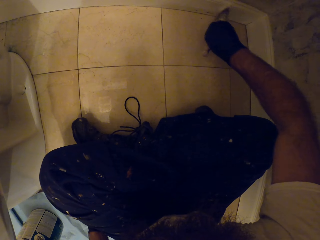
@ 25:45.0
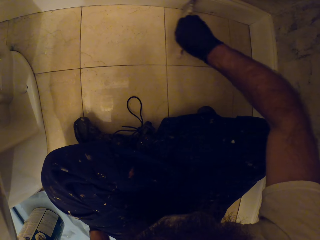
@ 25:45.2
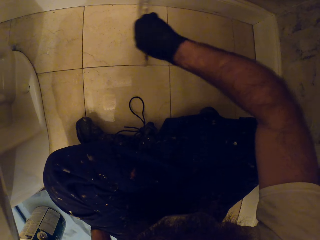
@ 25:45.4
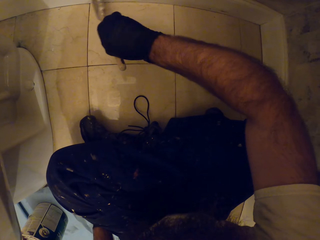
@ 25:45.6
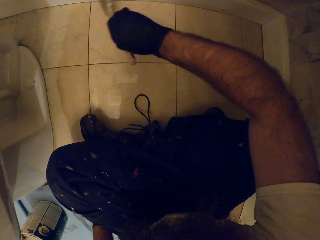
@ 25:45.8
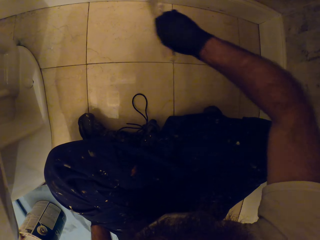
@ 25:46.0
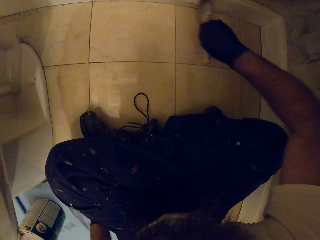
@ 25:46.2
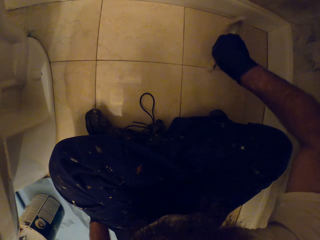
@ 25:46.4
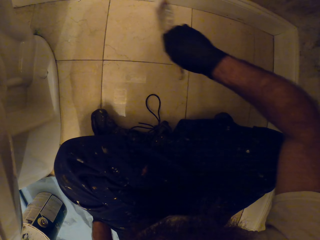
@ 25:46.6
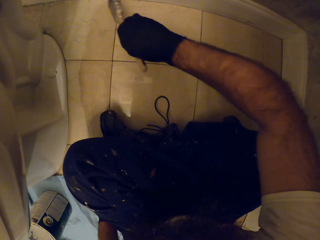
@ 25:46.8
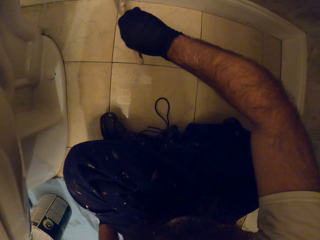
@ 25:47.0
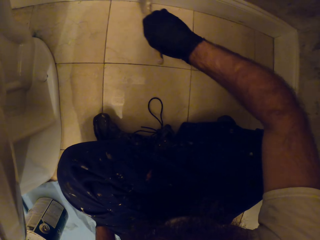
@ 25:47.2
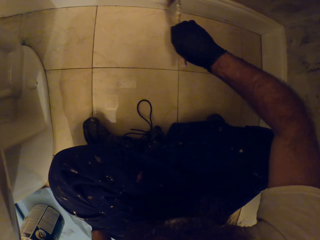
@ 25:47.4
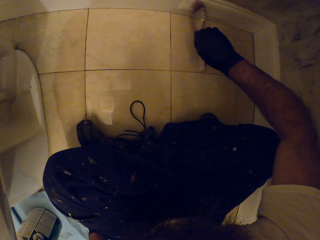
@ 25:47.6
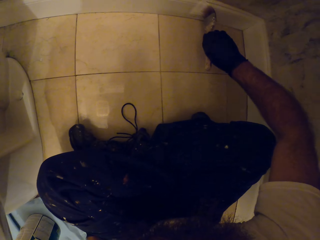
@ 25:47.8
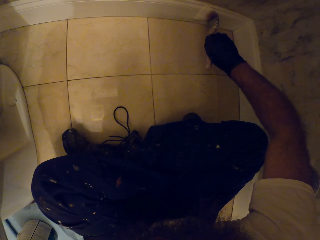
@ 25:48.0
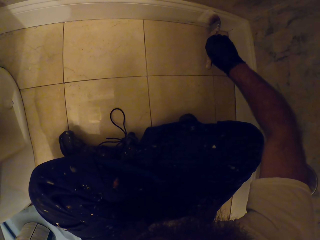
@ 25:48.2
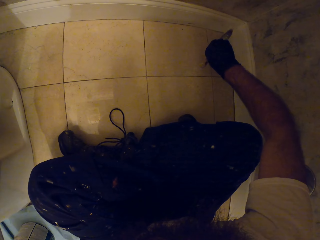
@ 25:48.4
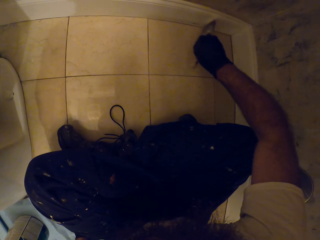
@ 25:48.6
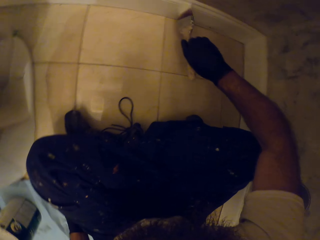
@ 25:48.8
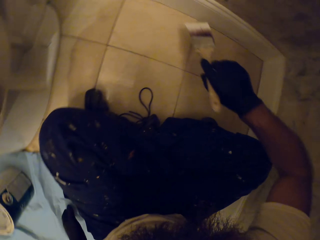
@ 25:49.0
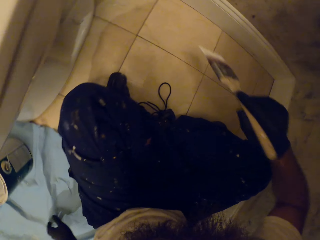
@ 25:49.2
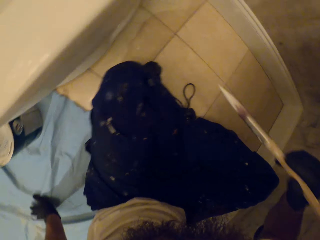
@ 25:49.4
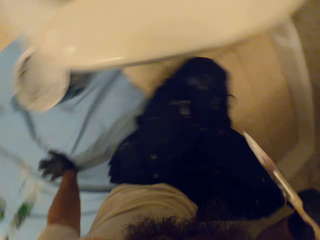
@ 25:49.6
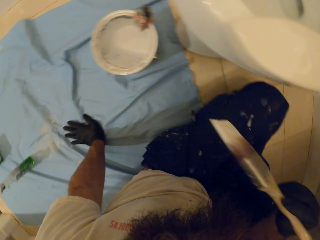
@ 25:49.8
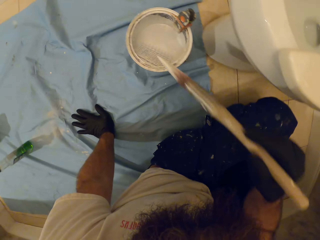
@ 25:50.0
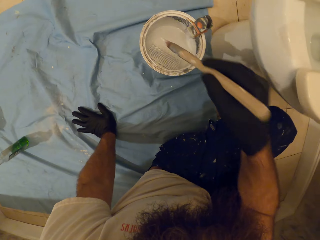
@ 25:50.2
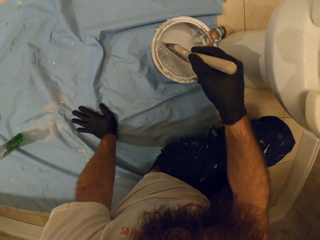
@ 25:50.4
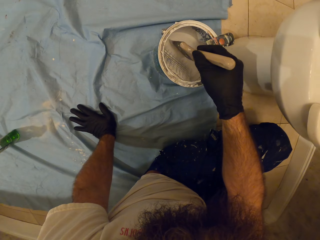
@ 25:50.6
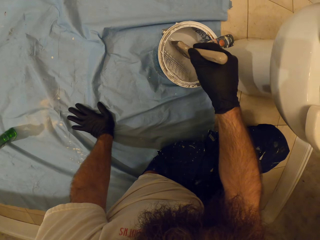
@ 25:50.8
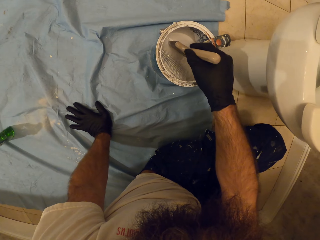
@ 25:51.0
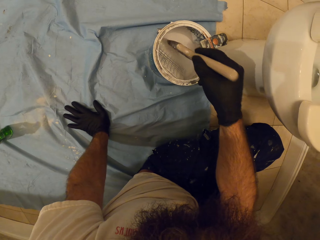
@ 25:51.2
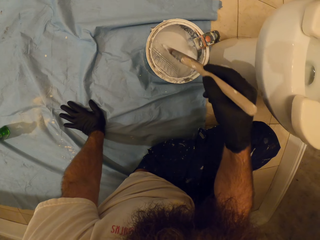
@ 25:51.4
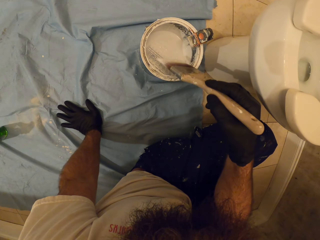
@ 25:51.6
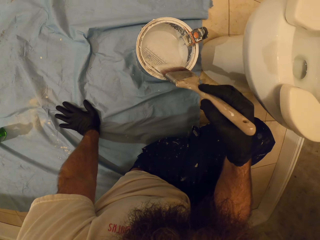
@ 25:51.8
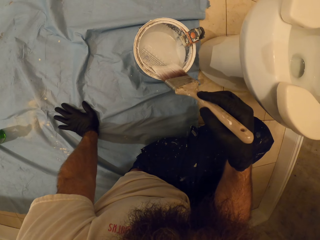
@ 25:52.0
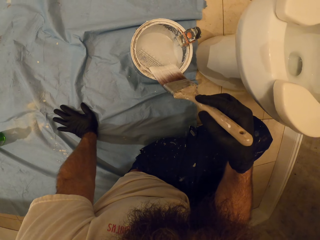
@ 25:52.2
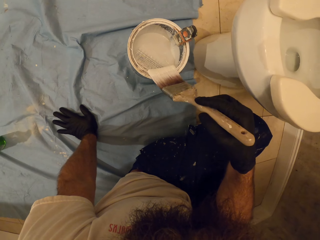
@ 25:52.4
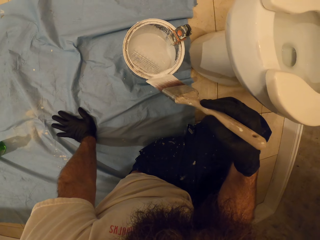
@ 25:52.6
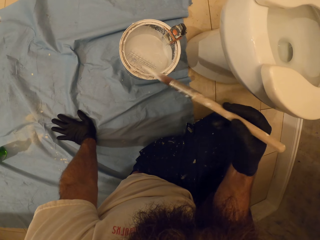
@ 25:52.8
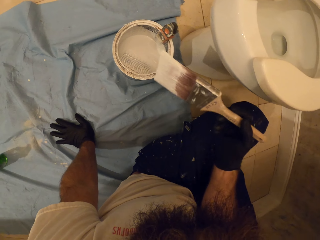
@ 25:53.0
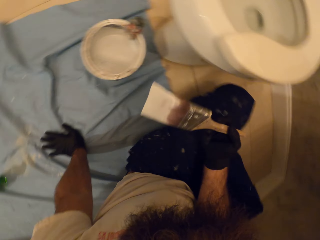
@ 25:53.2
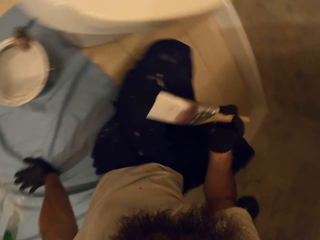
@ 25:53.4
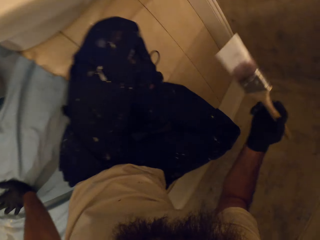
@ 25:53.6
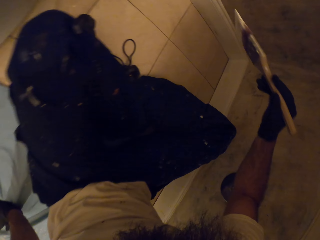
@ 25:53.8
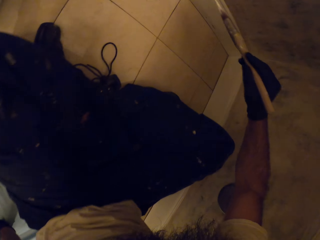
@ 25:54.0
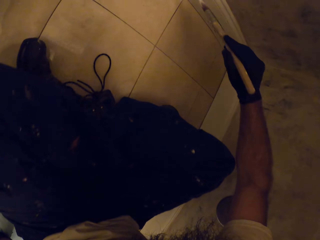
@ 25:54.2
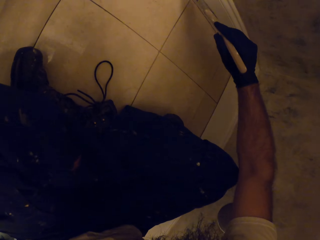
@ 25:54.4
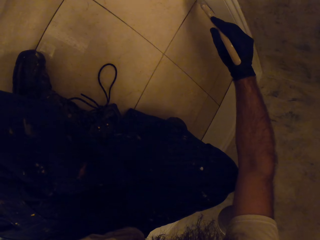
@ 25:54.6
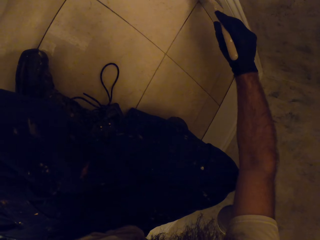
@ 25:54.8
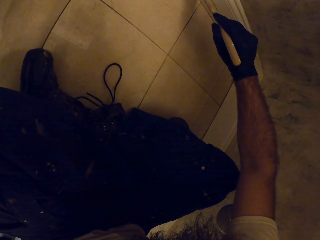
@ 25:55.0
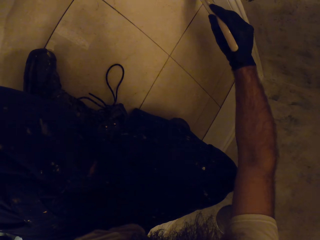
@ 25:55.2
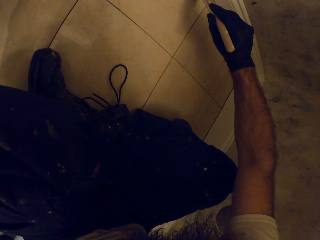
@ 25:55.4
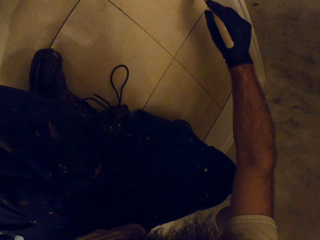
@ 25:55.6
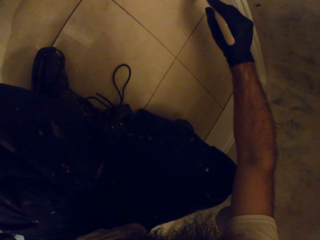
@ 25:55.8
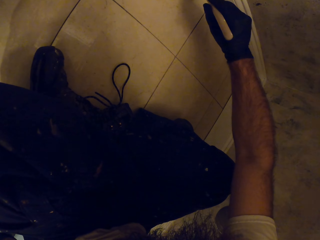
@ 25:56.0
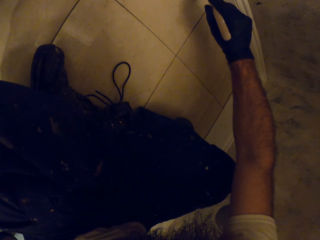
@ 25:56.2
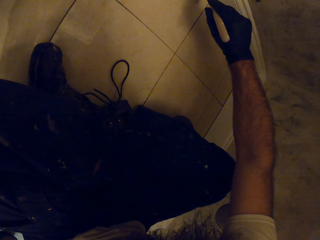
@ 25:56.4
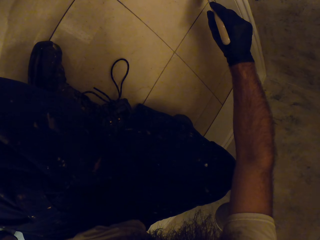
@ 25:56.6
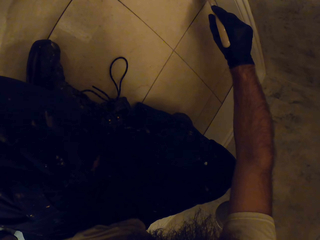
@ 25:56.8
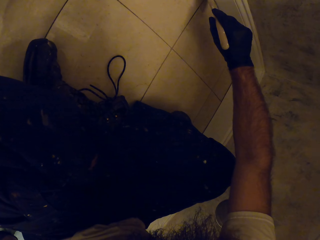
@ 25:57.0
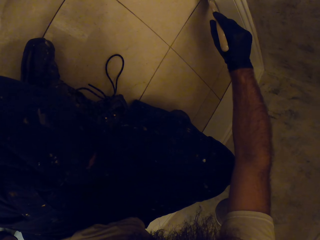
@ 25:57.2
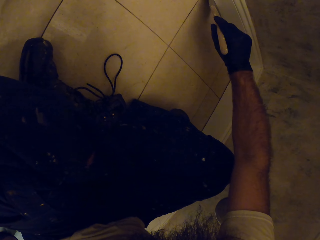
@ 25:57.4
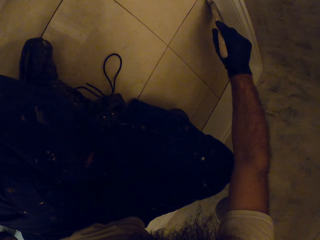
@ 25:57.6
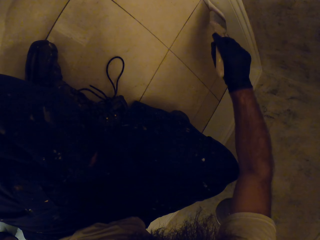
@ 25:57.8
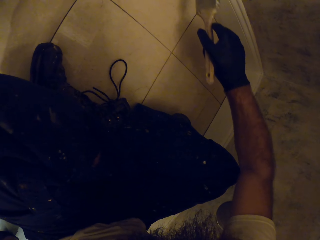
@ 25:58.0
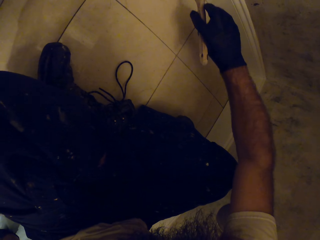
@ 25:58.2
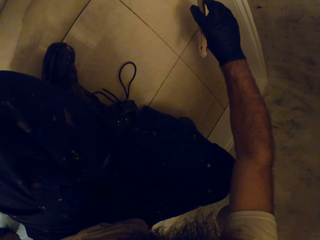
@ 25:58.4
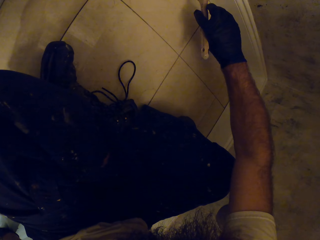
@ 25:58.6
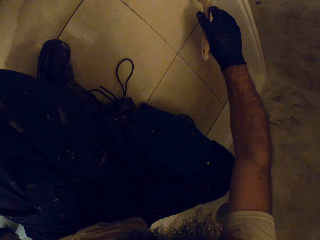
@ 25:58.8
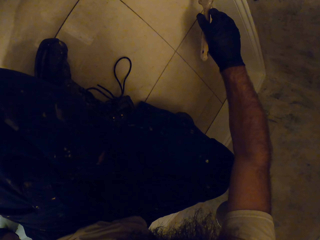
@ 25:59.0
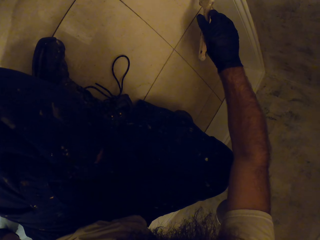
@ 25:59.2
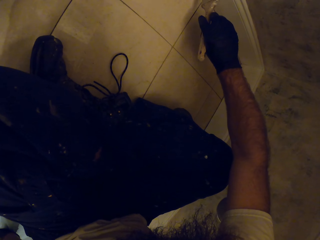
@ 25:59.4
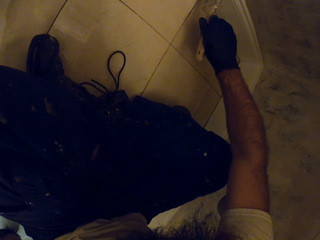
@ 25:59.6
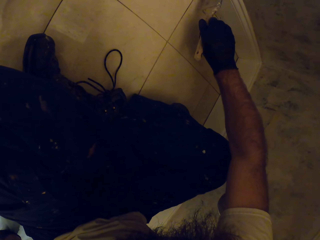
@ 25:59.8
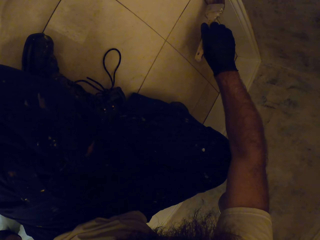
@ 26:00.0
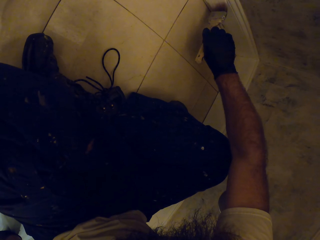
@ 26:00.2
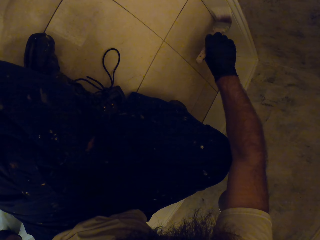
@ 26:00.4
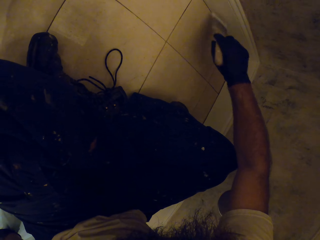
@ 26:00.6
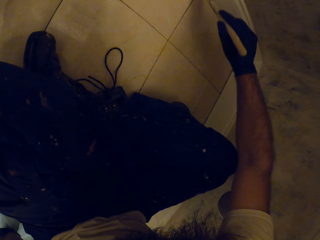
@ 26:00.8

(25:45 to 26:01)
The camera wearer touches paint in the paint bucket with the paint brush in his right hand. He removes the brush out of the paint. He cleans off some paint from the paint brush in his right hand onto the paint bucket. He paints the skirting board on the toilet wall with the paint brush in his right hand.

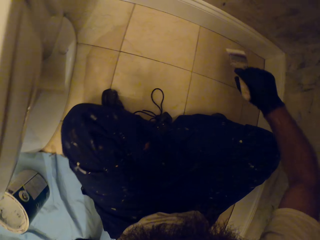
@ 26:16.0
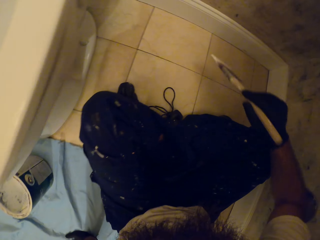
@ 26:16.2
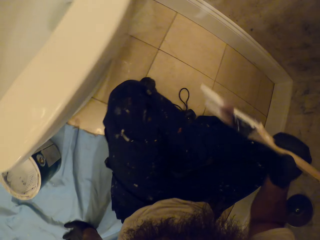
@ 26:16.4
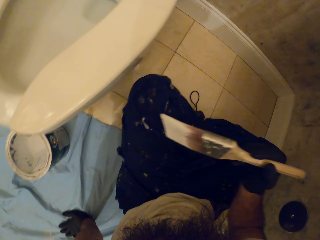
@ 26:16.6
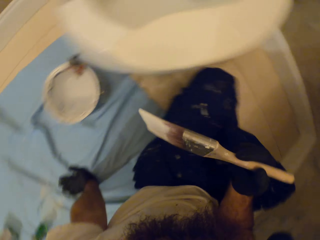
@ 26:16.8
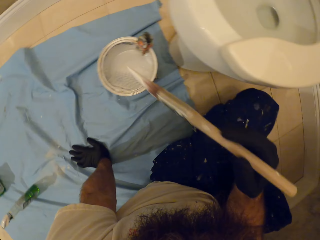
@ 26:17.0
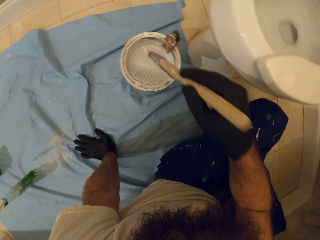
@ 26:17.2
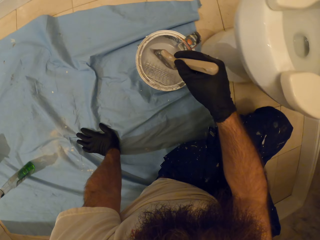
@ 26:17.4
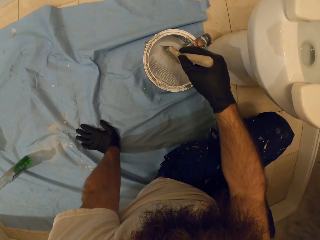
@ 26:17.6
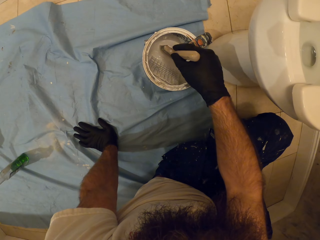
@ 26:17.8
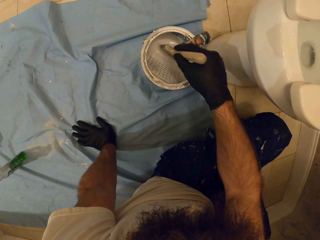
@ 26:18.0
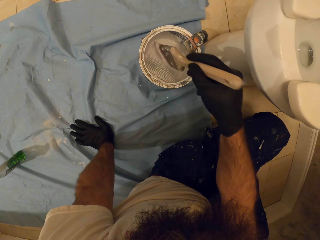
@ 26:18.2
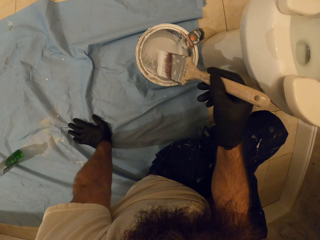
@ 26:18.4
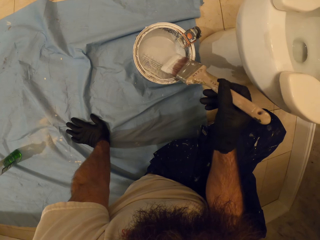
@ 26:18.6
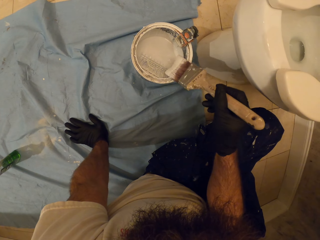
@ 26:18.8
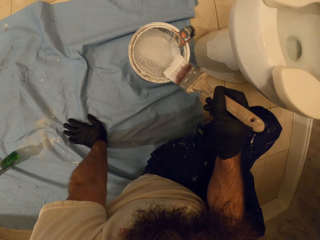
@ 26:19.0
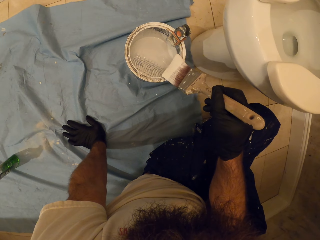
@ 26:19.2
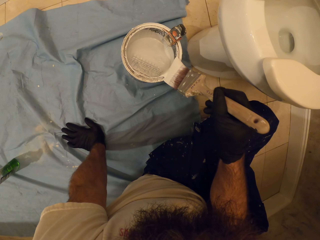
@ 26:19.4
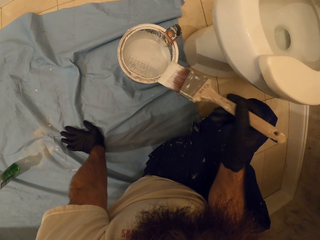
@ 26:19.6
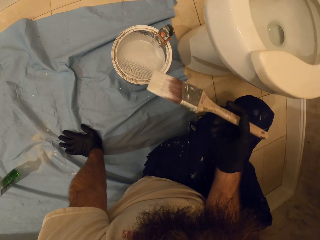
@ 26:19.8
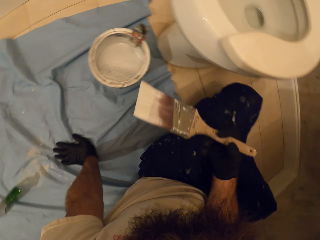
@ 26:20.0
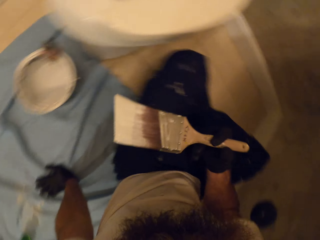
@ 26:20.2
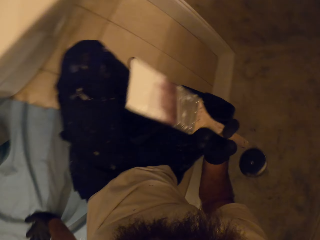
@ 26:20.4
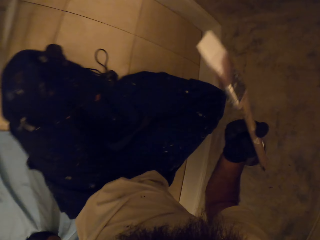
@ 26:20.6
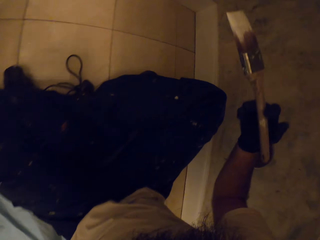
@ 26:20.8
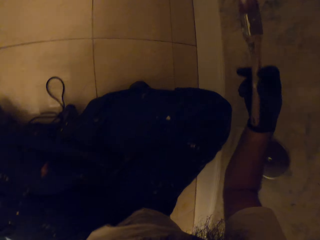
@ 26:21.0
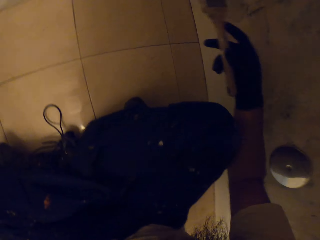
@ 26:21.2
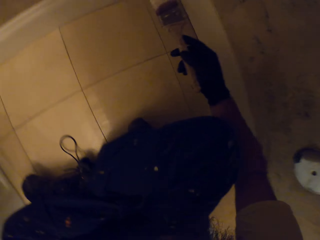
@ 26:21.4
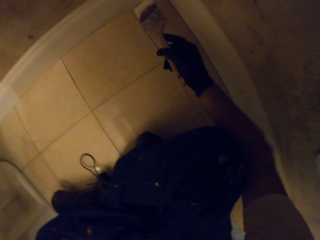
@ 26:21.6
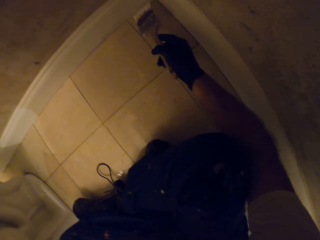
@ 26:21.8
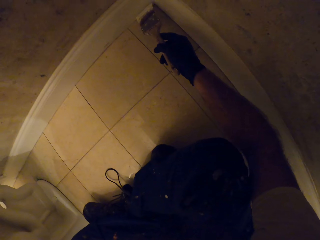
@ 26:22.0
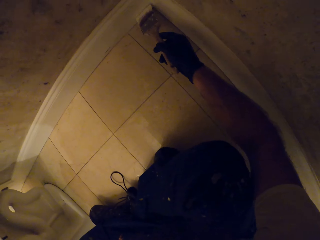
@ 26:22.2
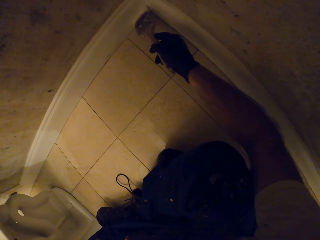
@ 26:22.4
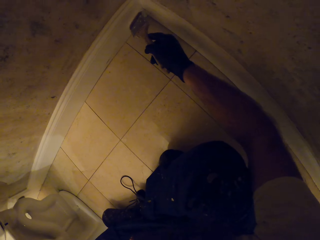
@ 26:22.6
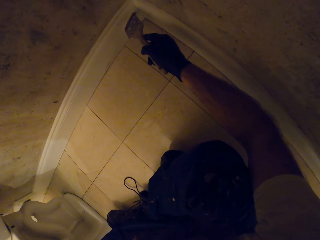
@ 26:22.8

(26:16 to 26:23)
The camera wearer touches paint in the paint bucket with the paint brush in his right hand. He removes the brush. He cleans off some paint from the paint brush in his right hand onto the paint bucket. He paints the skirting board on the toilet wall with the paint brush in his right hand.
